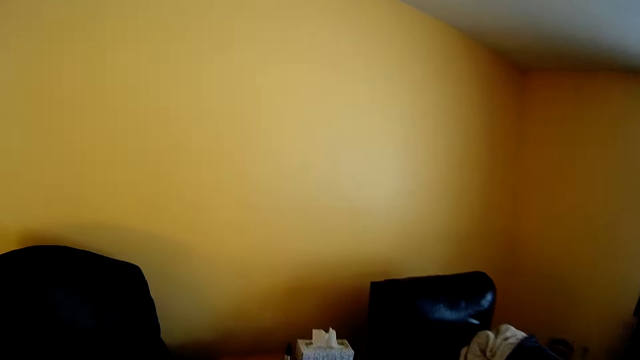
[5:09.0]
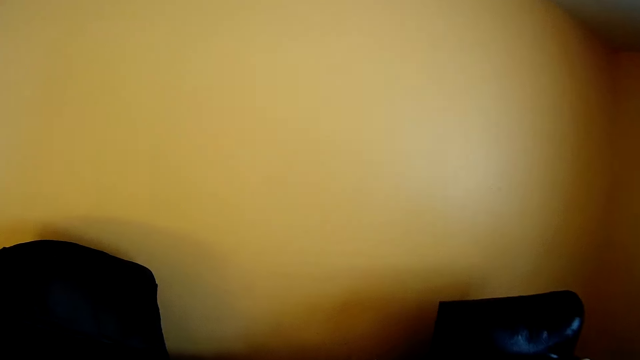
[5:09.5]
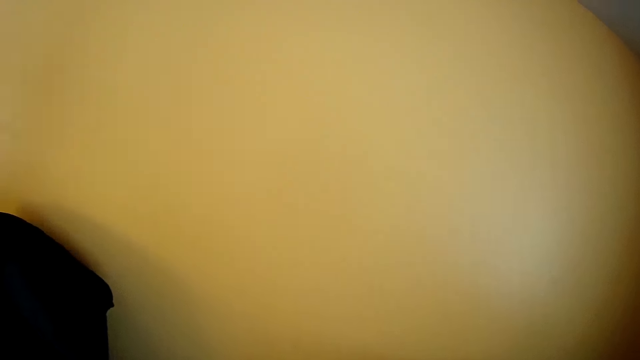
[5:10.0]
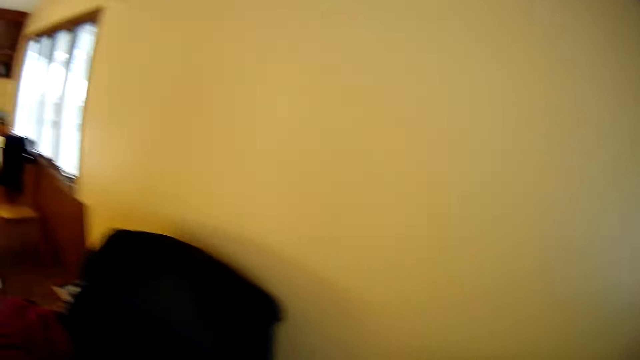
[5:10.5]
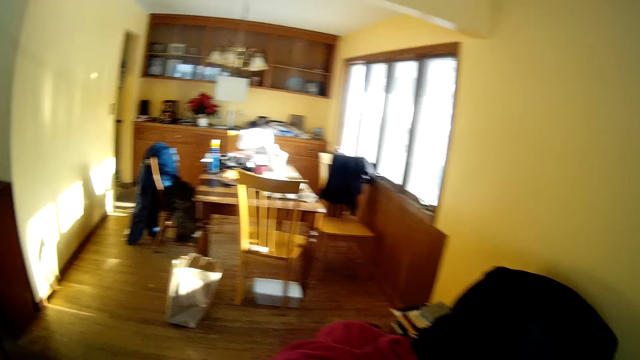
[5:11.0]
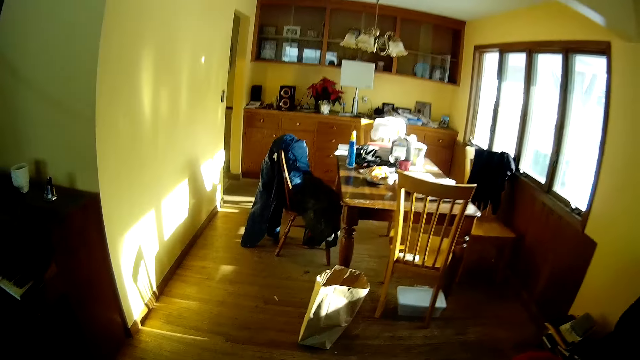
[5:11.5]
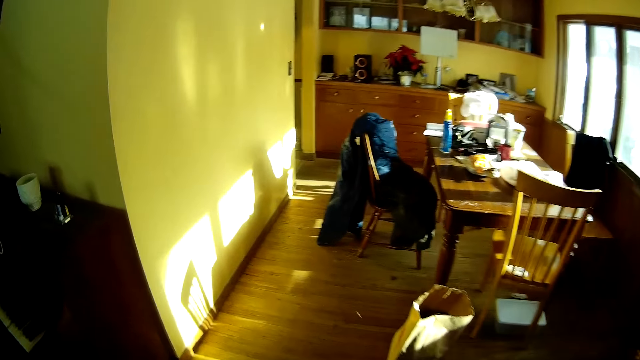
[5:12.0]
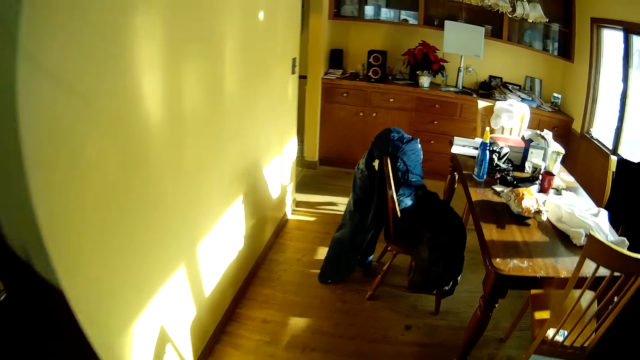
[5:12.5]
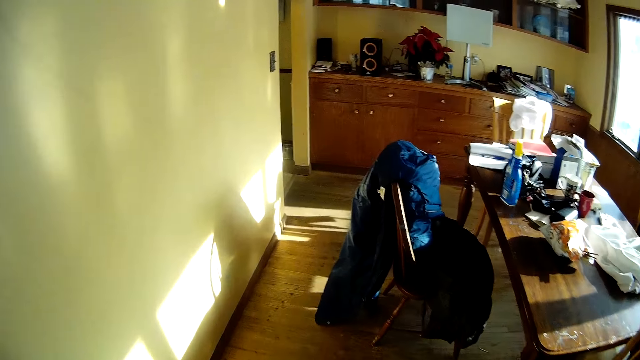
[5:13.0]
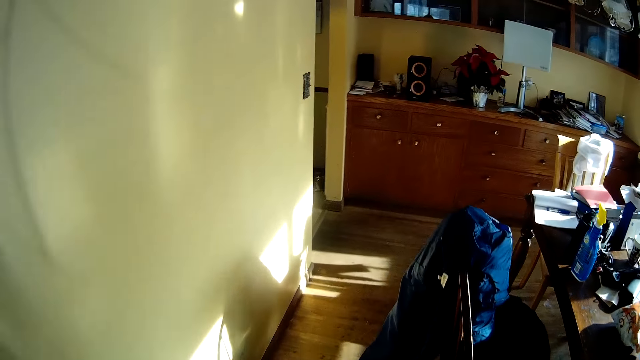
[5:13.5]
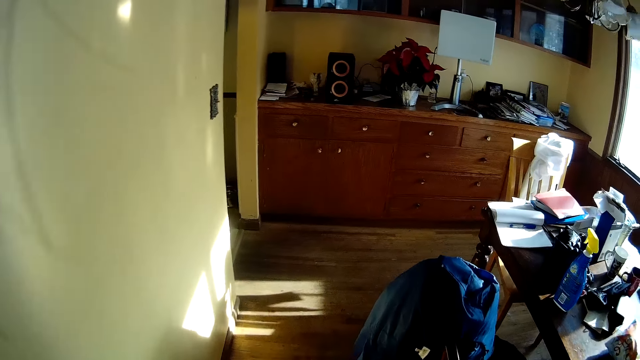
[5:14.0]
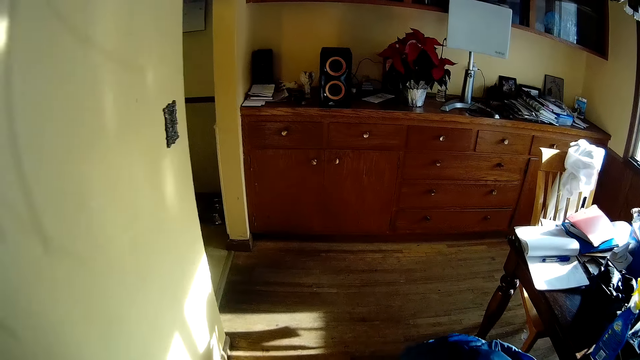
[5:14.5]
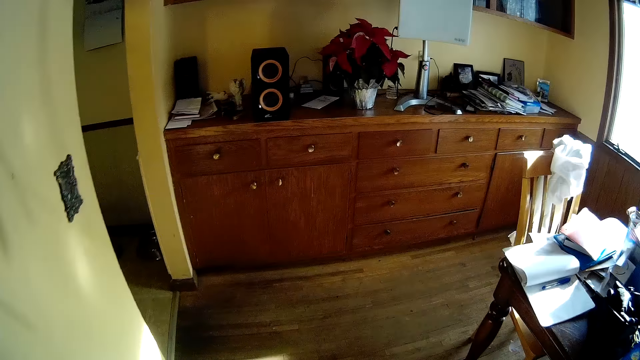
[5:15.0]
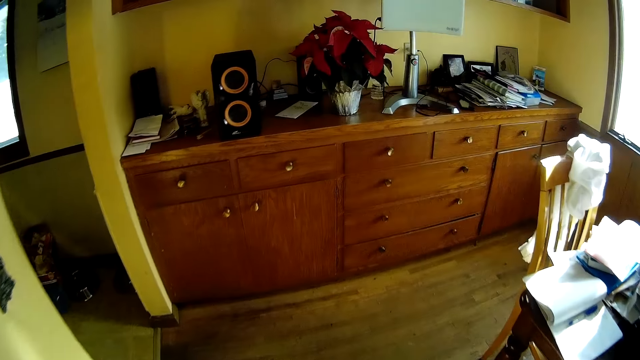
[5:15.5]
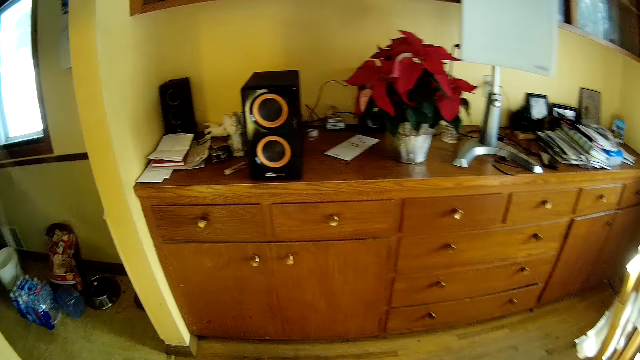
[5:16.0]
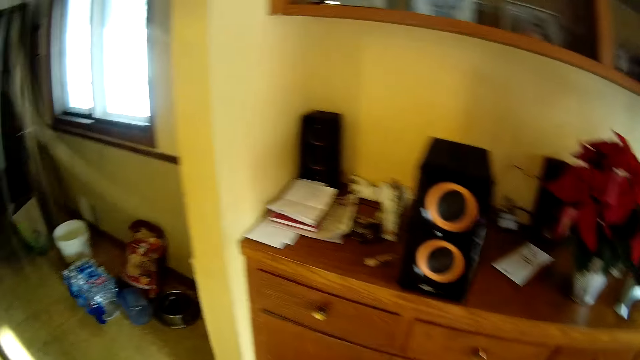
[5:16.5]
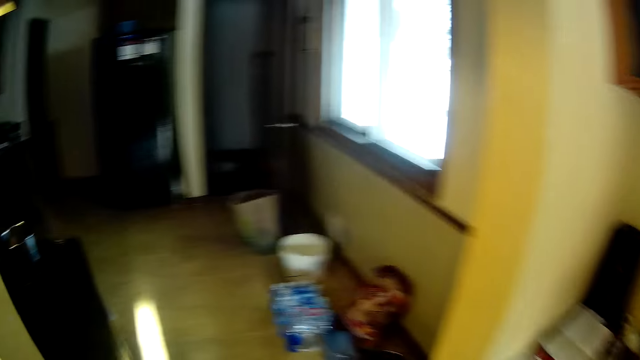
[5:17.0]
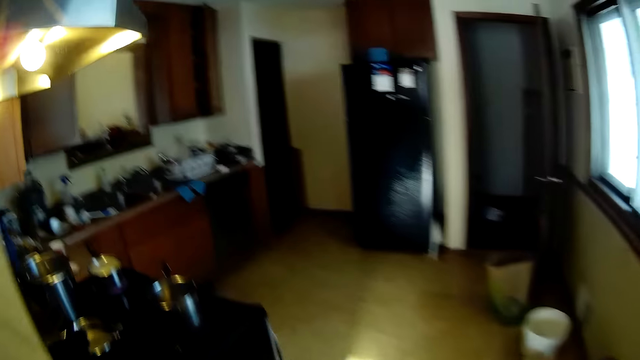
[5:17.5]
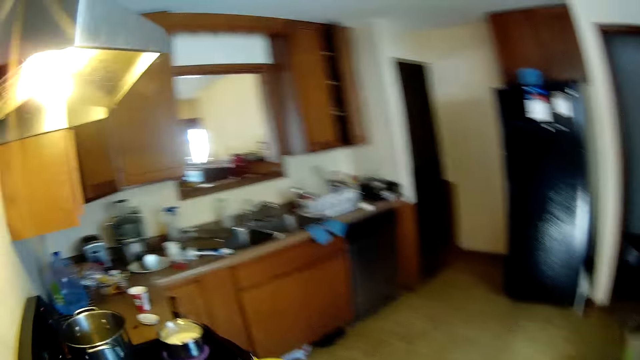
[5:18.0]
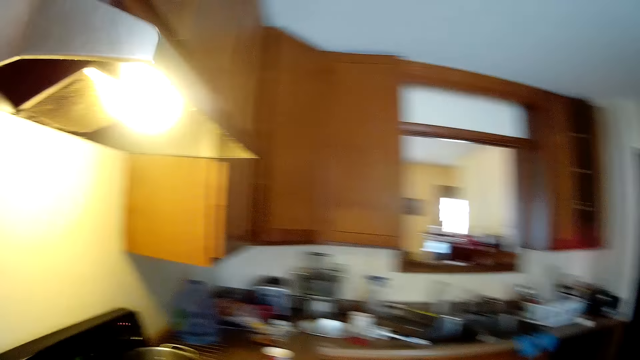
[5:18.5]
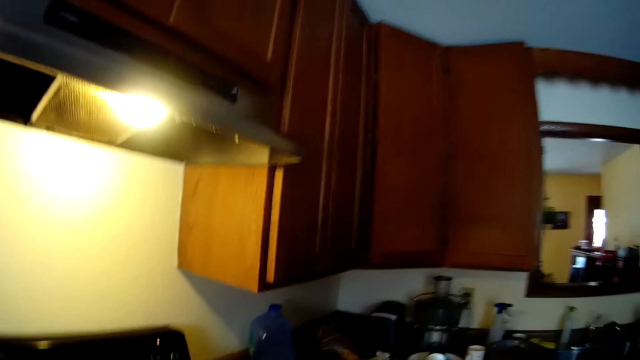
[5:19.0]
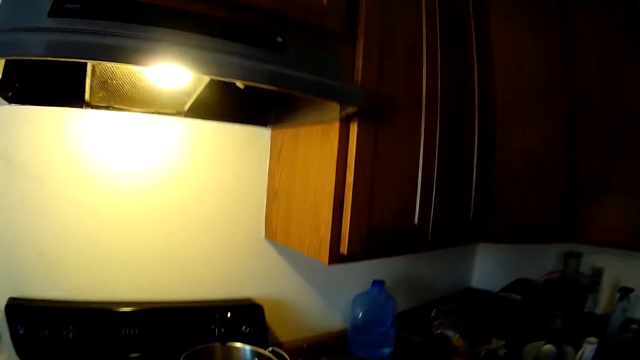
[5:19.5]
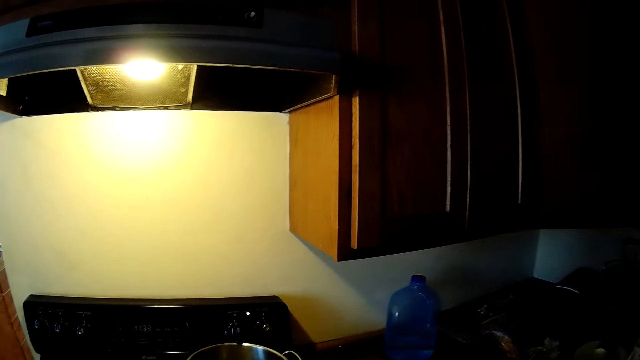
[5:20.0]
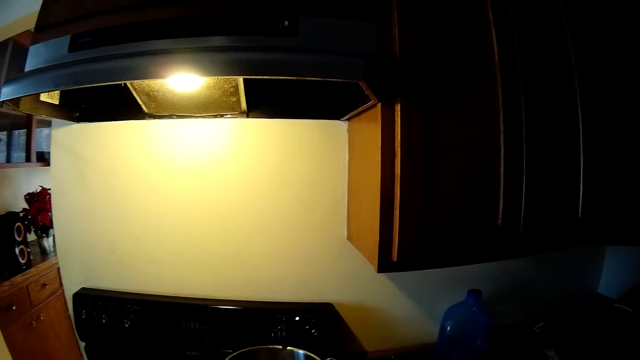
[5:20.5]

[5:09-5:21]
The camera wearer walks towards the kitchen.

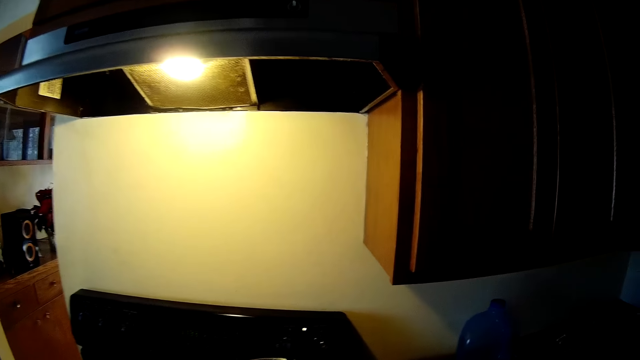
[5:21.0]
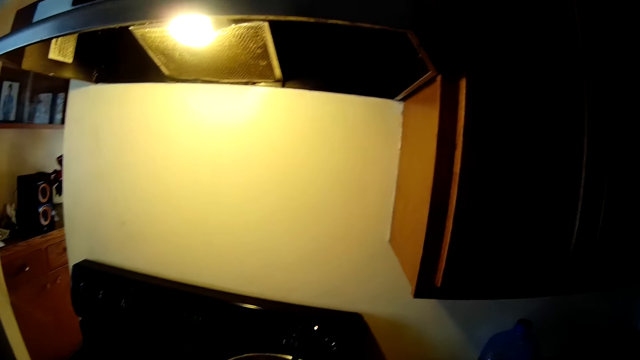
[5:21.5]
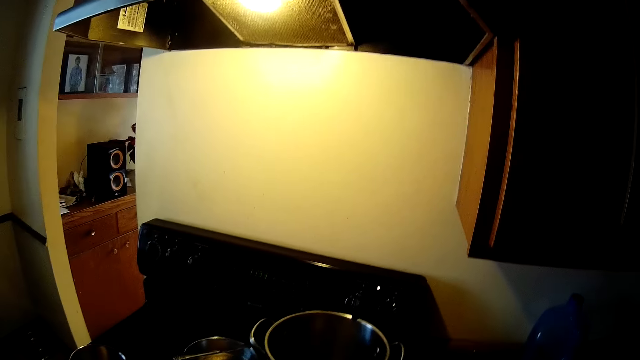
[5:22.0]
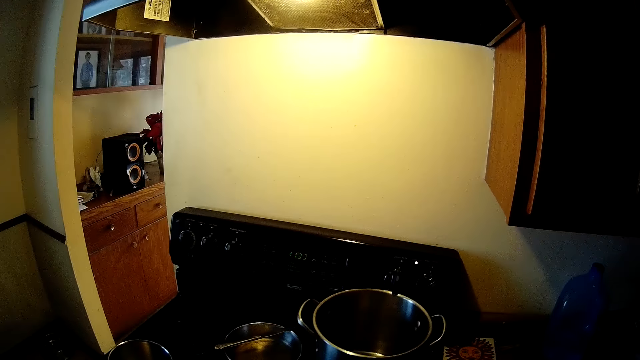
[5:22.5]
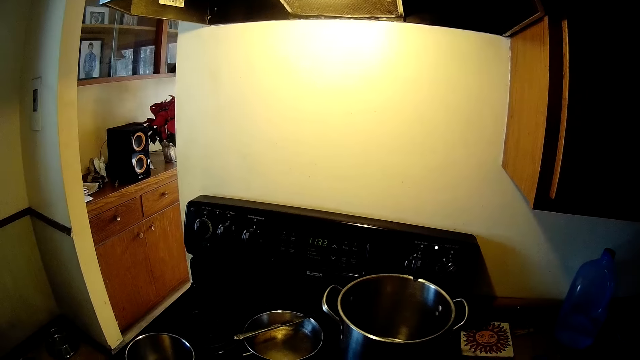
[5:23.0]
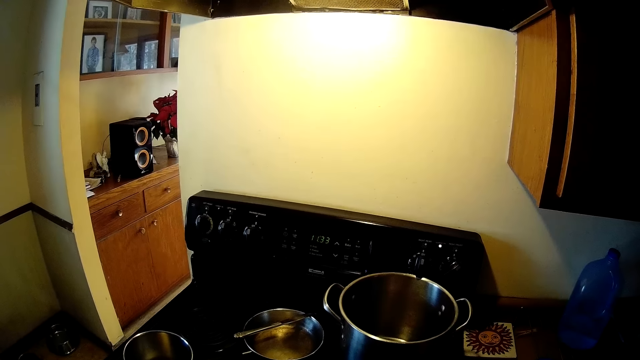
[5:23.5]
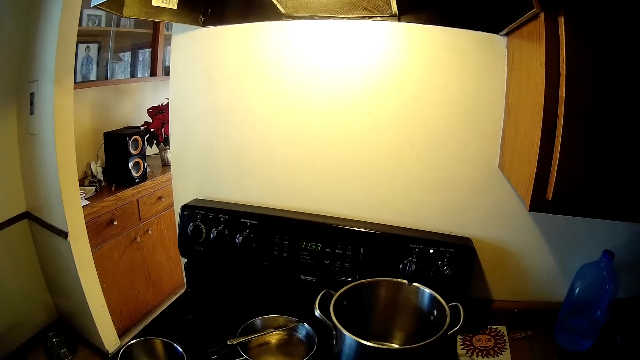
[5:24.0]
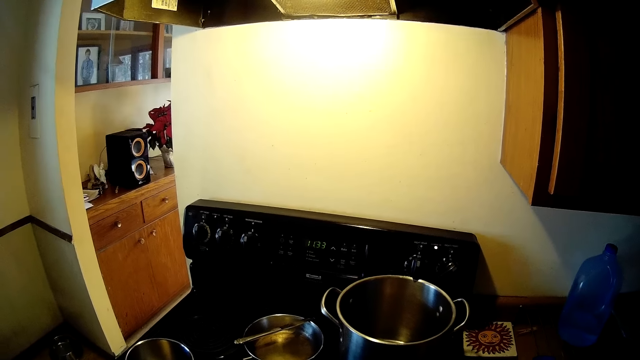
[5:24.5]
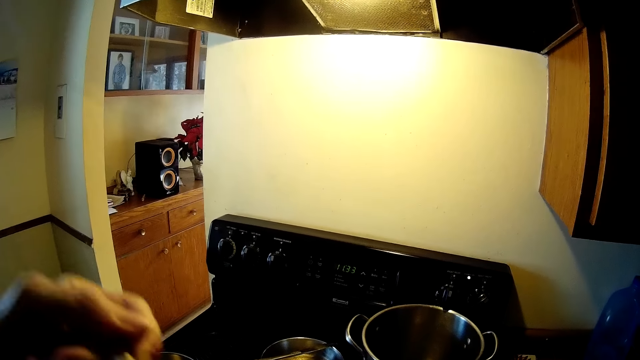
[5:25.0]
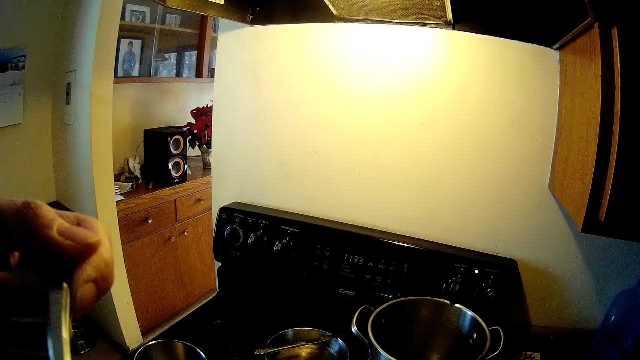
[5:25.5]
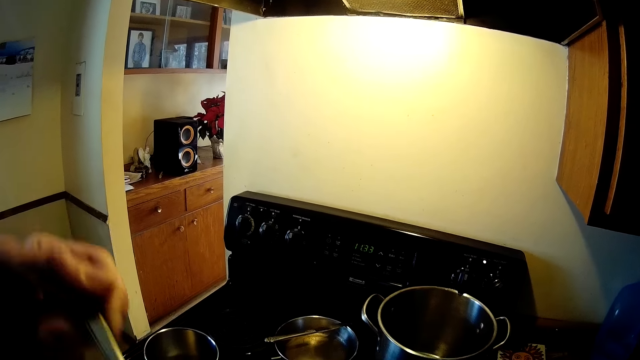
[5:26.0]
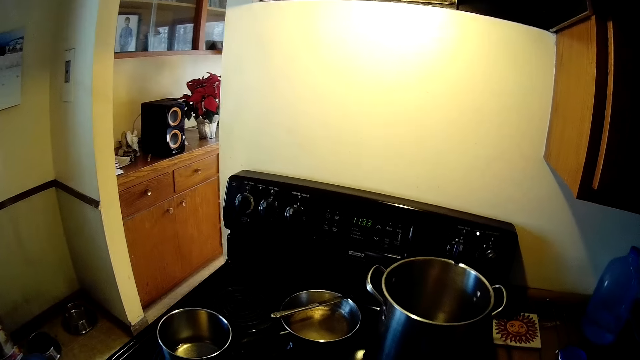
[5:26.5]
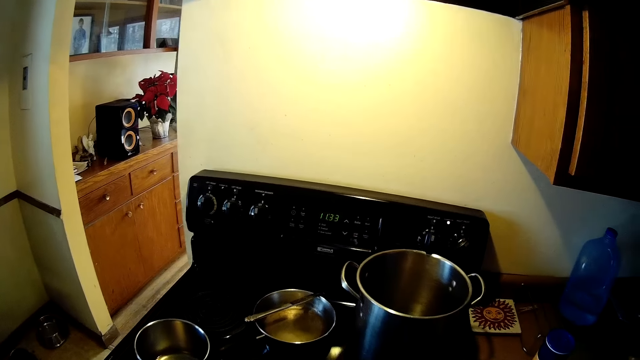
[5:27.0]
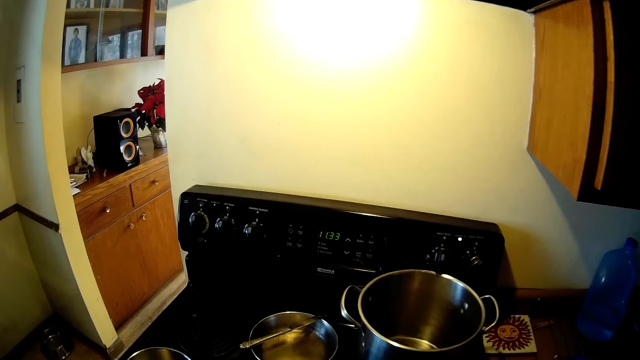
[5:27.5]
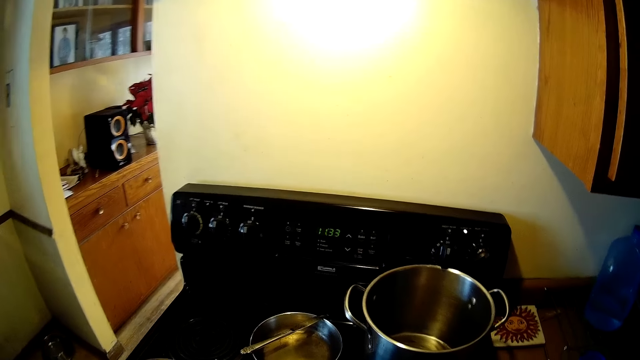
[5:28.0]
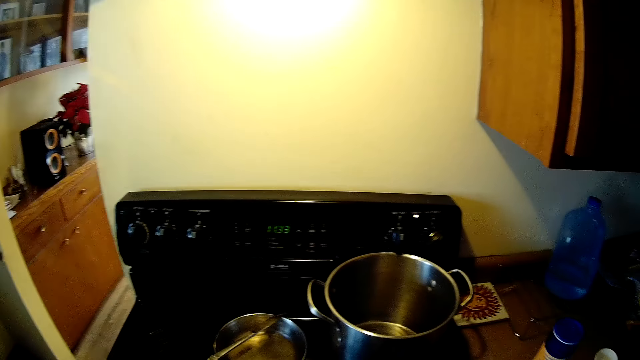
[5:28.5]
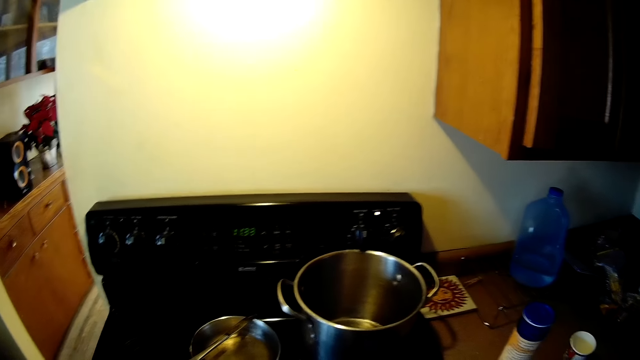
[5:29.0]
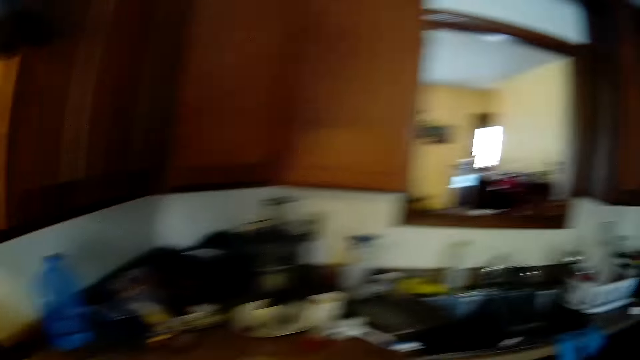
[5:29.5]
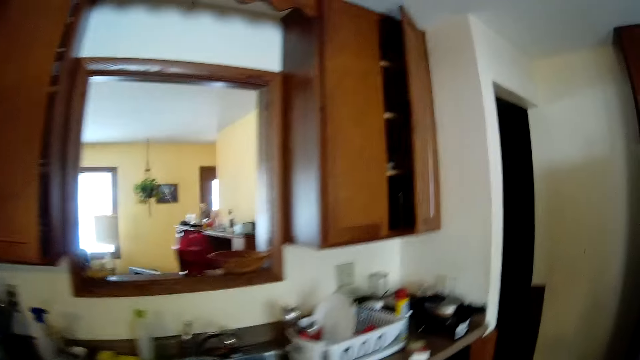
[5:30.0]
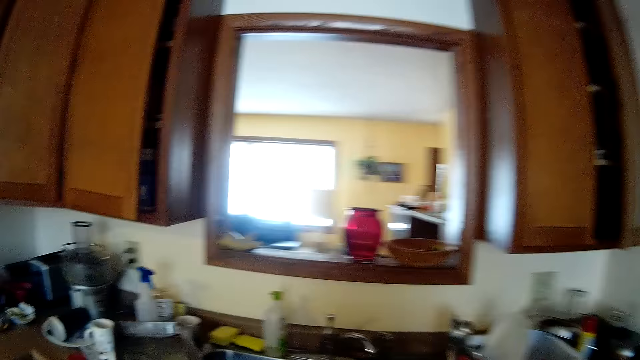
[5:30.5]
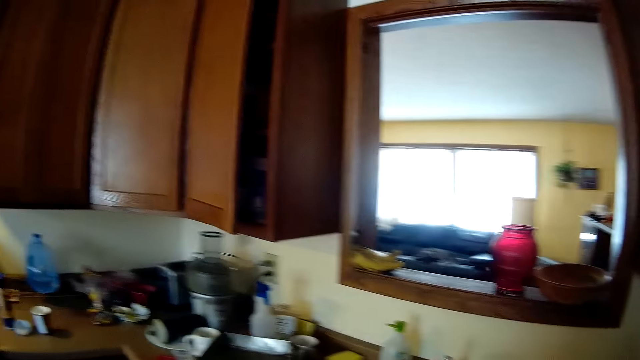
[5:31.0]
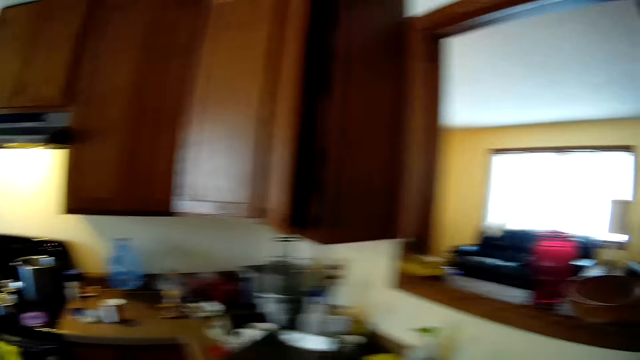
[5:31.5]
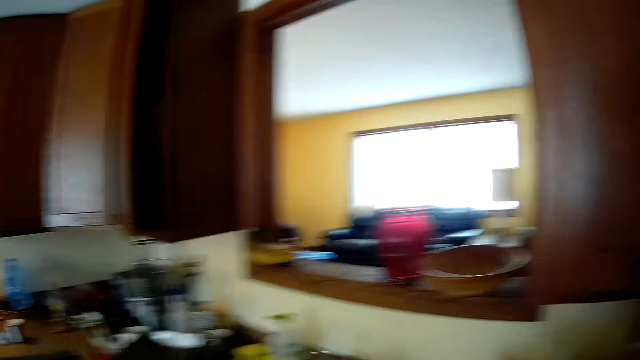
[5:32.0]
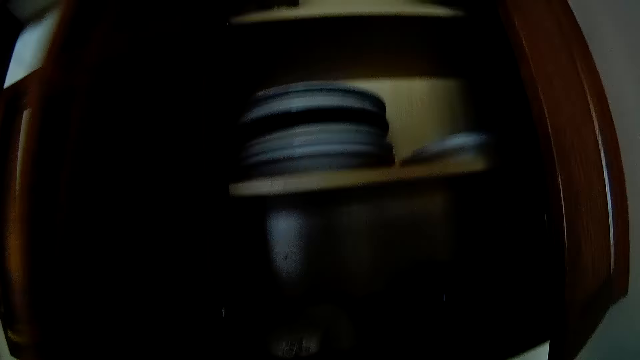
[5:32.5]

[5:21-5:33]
The camera wearer tests the stew. She holds a spoon with her left hand. She opens a cupboard with her left hand. She picks up a cup from the cupboard with her right hand.
